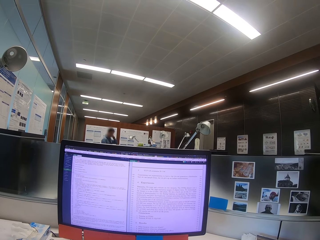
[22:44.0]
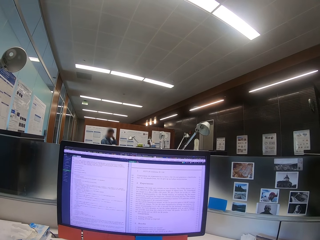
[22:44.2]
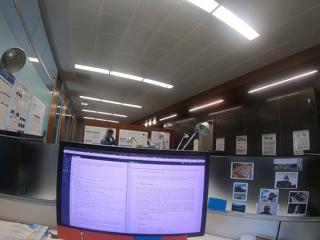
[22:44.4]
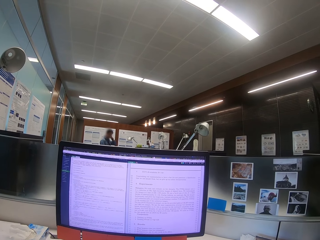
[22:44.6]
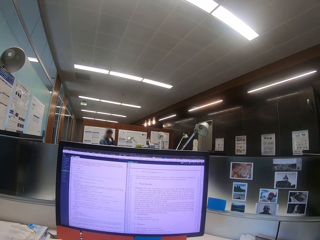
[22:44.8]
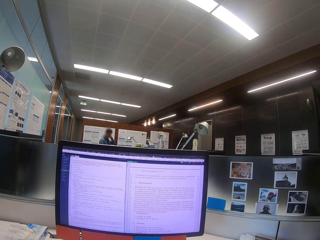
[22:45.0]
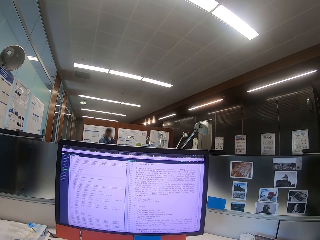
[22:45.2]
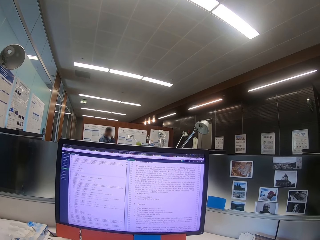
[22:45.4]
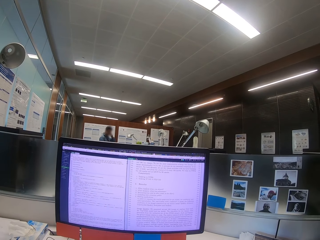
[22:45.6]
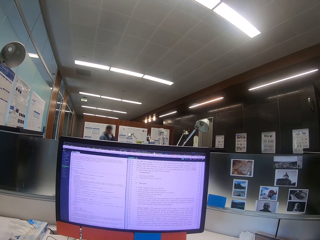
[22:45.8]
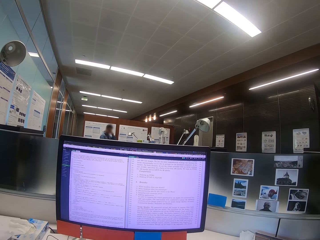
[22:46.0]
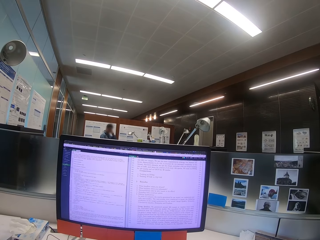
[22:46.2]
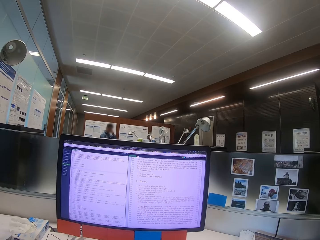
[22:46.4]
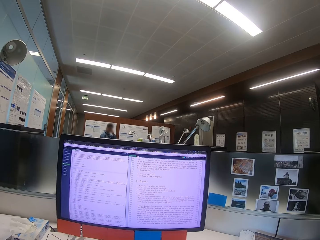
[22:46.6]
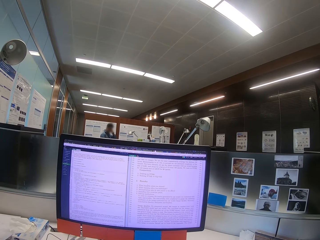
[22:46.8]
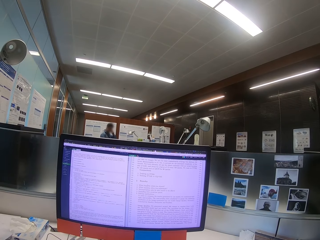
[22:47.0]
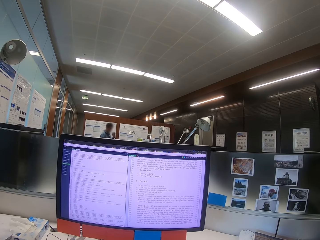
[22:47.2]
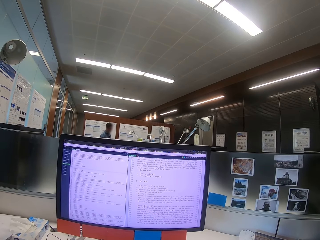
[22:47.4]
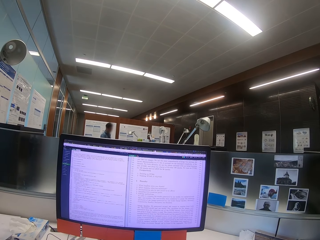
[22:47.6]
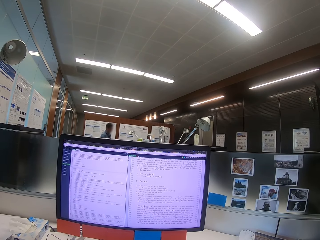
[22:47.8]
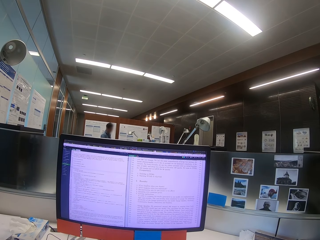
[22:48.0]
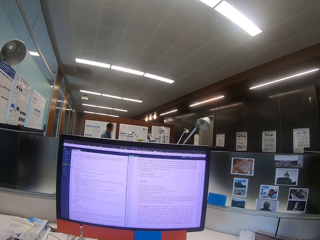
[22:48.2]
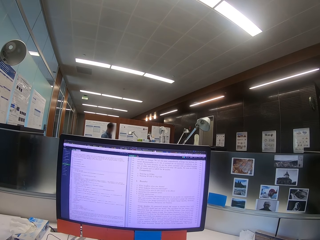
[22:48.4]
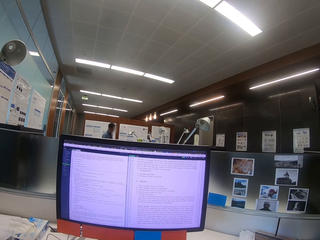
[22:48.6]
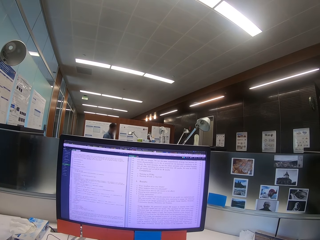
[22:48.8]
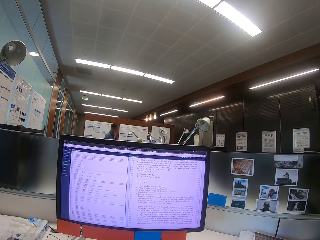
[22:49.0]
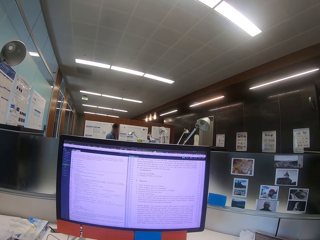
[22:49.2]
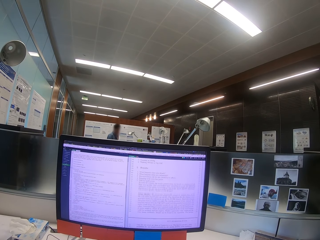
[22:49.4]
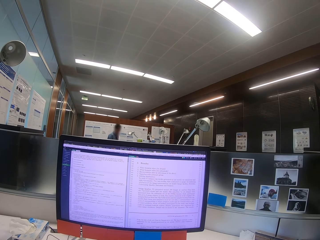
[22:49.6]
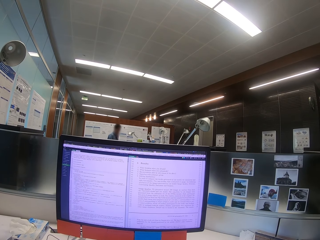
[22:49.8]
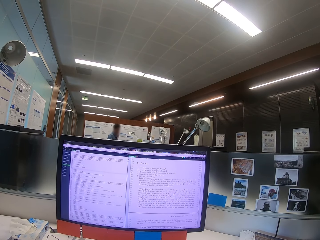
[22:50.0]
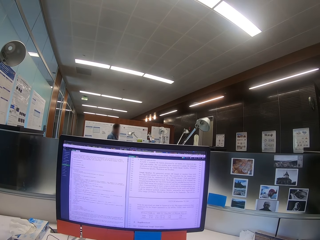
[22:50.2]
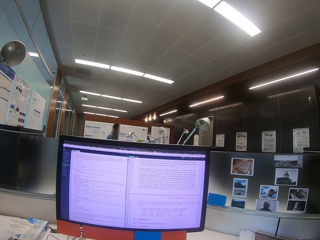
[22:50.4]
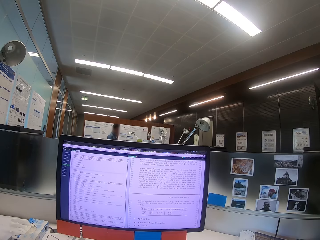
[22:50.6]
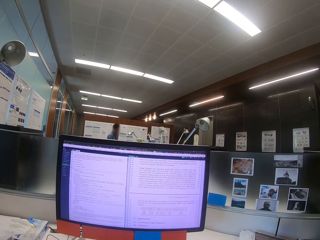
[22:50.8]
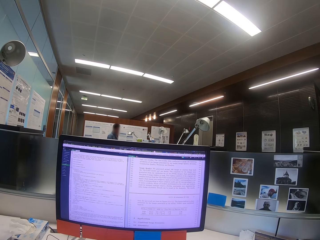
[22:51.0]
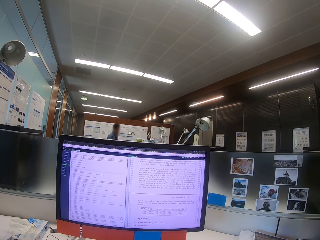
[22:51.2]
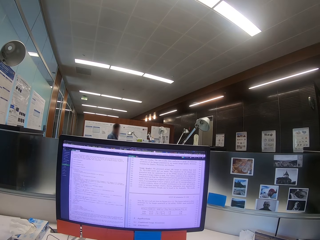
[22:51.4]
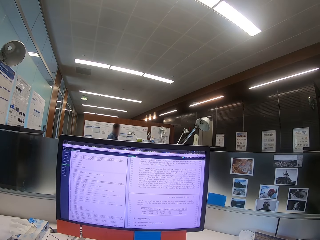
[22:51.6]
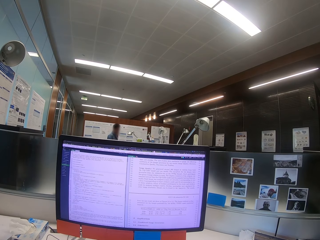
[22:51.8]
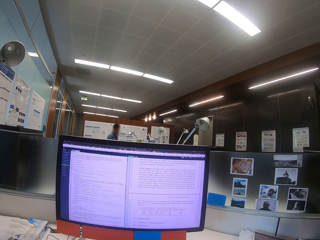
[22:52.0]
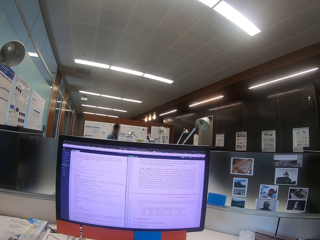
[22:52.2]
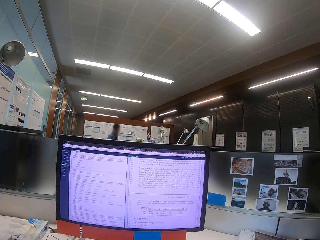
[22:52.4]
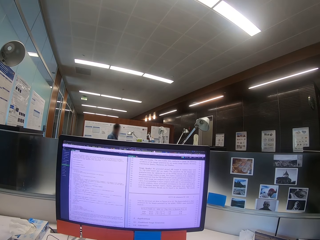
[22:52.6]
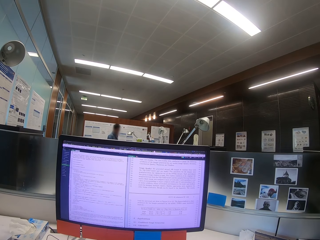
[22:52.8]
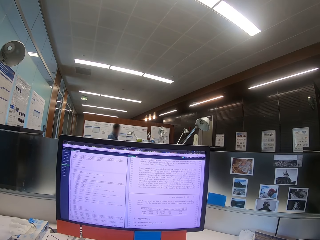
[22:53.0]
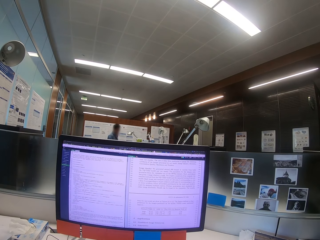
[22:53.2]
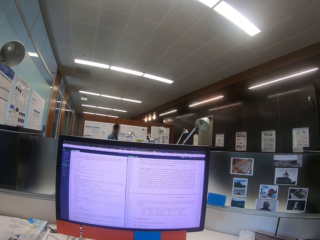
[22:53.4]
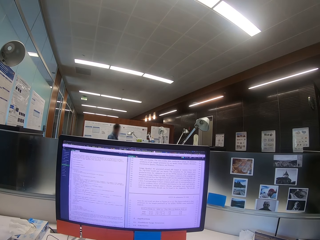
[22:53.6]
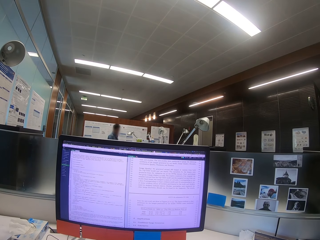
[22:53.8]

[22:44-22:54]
The camera wearer uses the computer. They look at the computer.

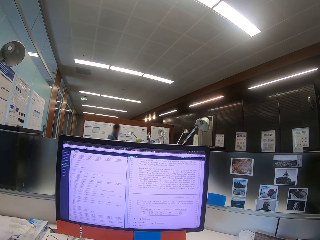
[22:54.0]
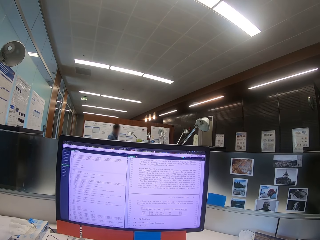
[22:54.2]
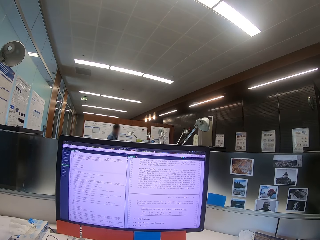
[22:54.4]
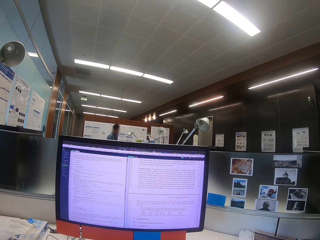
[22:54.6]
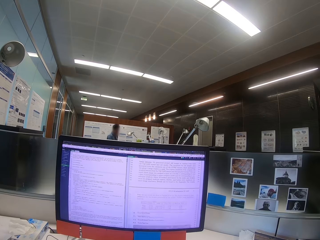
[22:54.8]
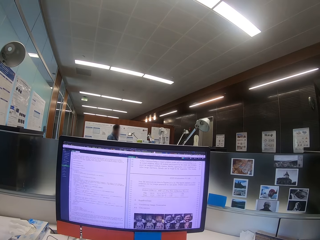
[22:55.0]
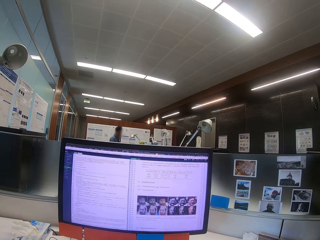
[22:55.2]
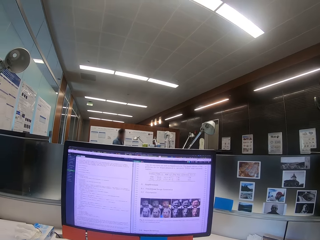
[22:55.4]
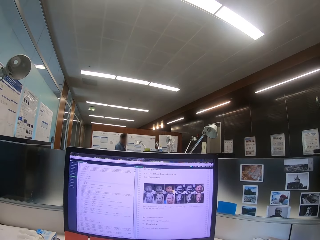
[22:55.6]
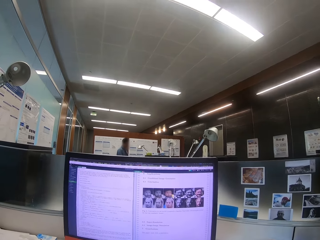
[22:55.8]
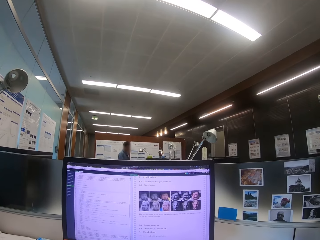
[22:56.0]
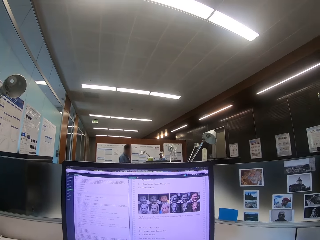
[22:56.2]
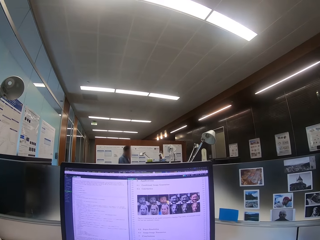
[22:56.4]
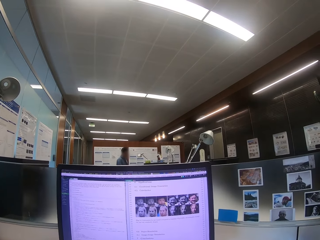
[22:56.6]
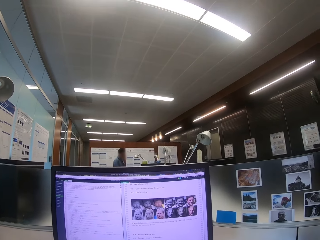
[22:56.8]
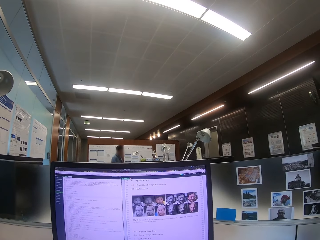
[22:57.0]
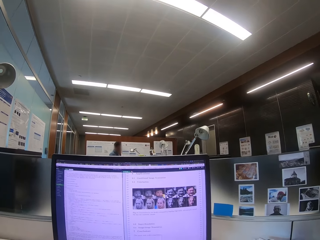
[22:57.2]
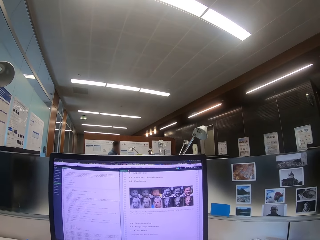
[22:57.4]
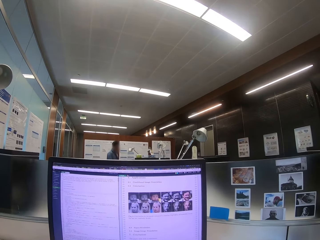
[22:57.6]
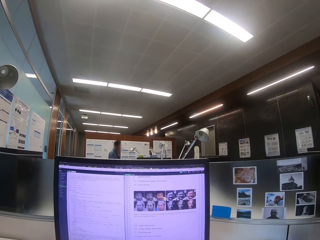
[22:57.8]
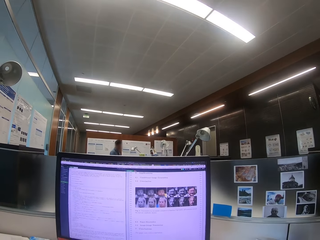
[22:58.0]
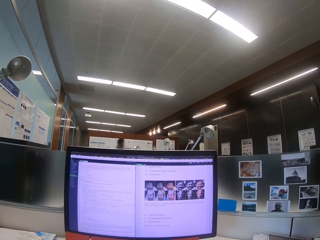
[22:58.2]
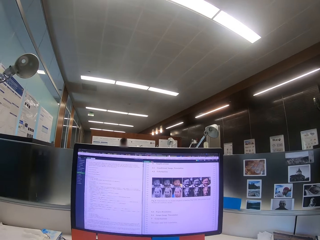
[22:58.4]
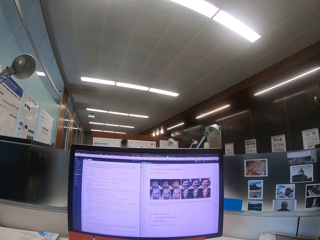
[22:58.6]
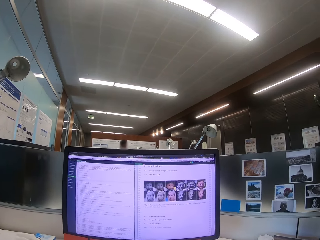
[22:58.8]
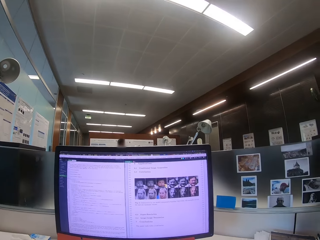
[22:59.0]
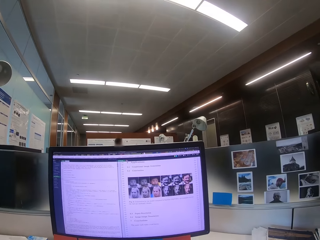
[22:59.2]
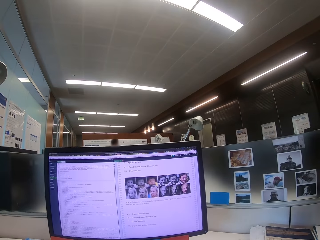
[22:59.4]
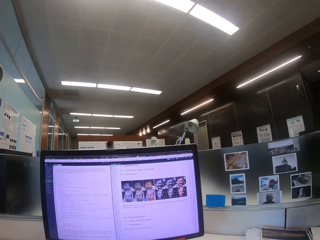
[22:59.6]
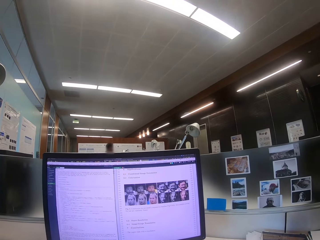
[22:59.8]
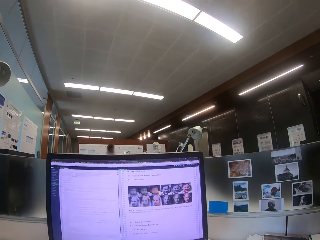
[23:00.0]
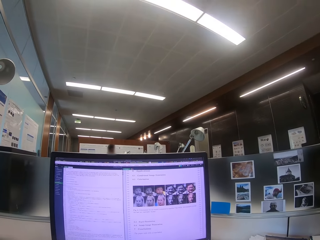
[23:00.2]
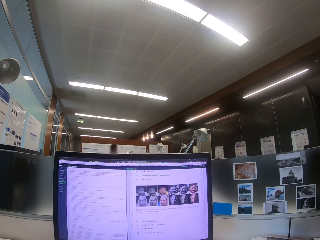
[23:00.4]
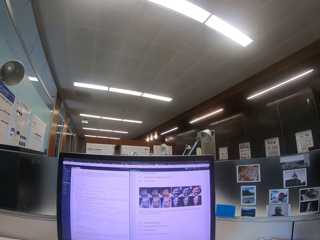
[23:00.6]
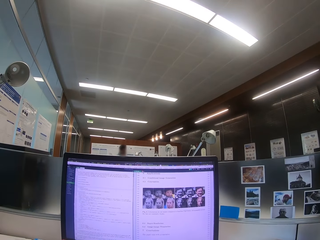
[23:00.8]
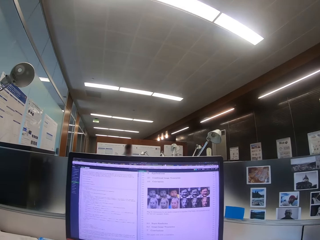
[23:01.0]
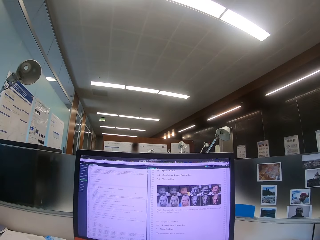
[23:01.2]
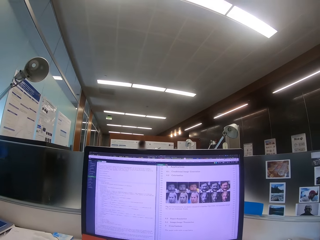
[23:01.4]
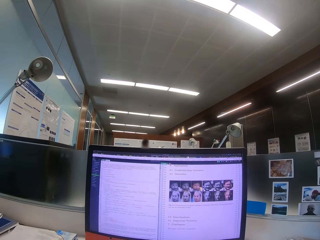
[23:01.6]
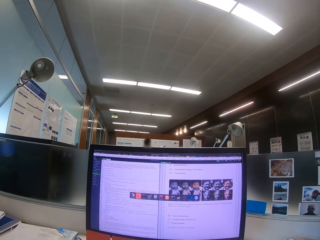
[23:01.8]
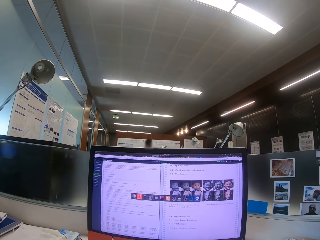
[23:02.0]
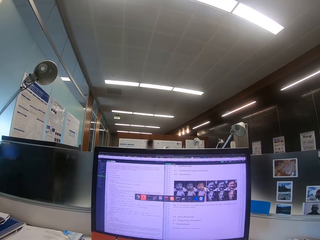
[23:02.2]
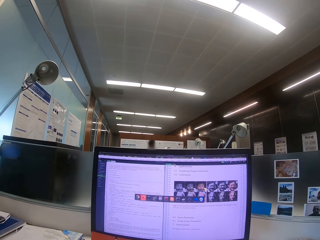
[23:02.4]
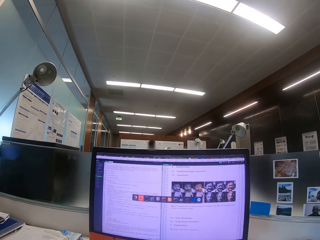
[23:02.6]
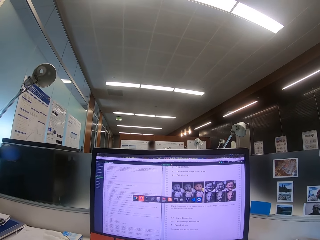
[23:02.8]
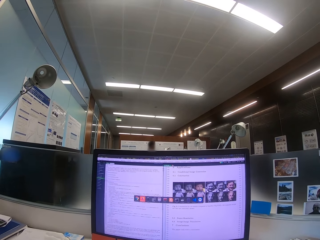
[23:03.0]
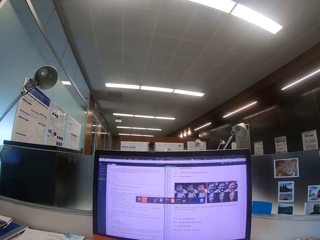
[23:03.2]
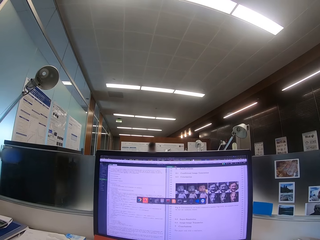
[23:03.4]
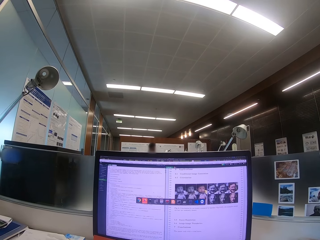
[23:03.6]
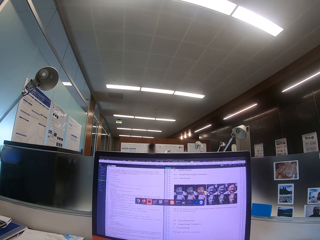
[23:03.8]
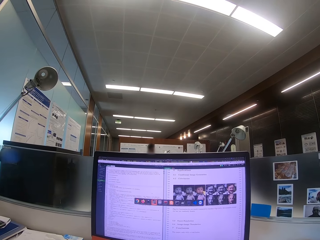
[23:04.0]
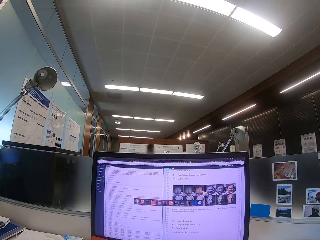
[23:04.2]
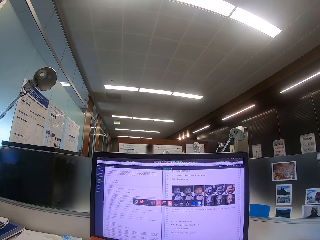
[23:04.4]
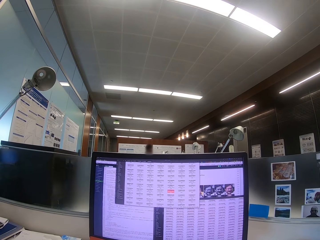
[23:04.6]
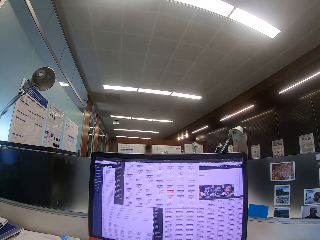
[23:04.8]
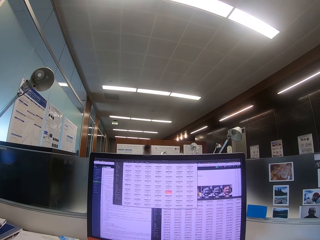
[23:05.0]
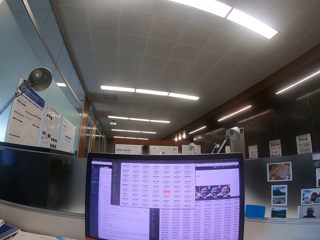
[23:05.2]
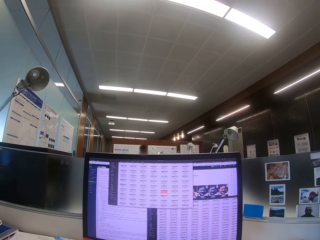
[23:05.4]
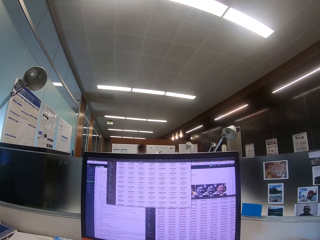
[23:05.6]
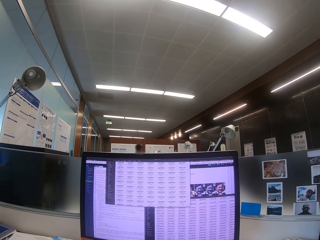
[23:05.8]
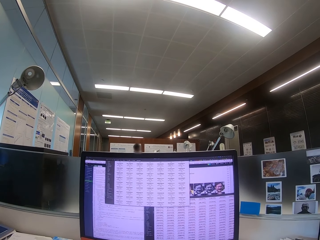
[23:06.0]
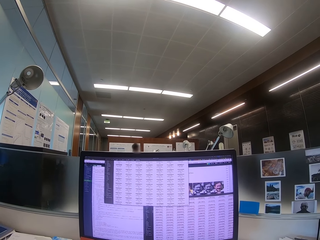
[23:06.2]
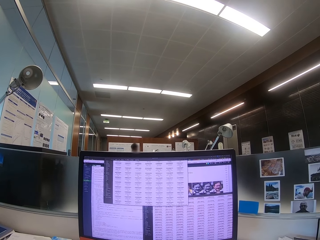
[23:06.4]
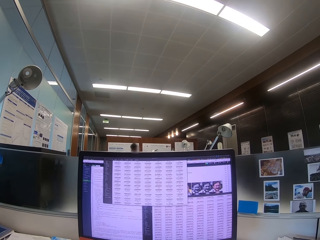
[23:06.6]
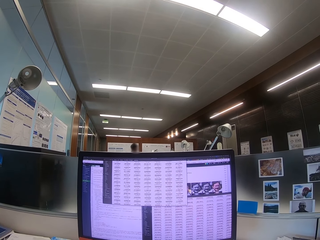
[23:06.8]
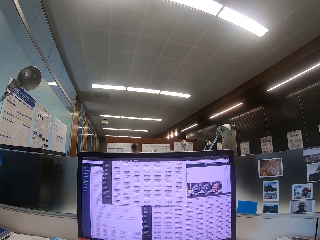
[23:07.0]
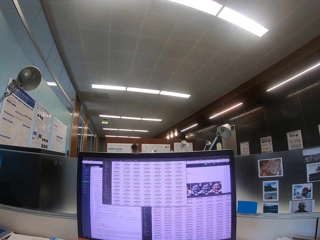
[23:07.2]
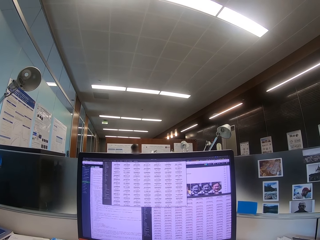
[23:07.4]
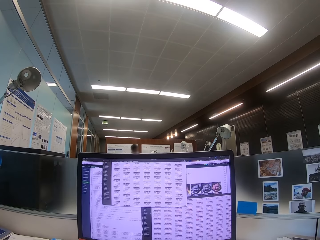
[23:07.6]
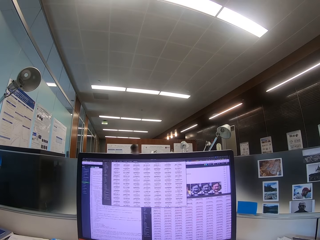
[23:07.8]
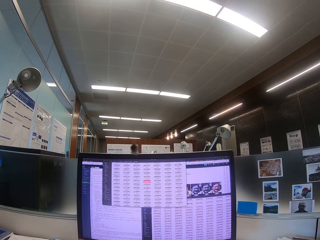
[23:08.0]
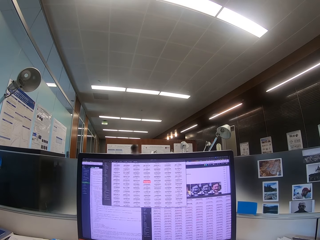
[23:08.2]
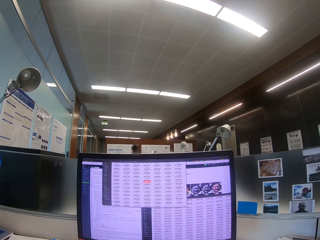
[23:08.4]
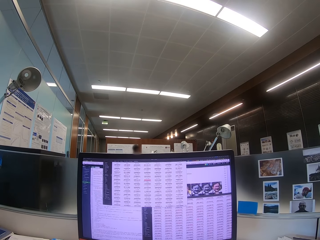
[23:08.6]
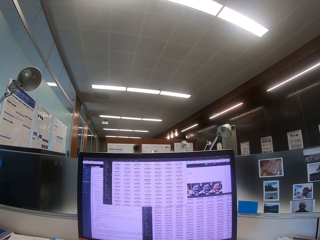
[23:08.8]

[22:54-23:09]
The camera wearer uses the computer. They look at the computer. They use the computer.
